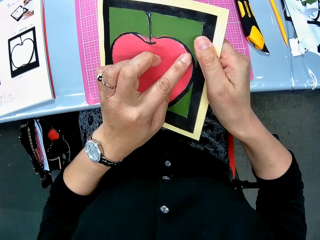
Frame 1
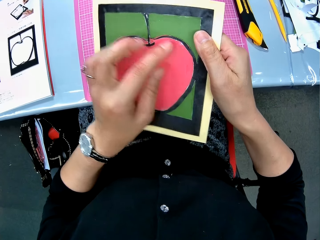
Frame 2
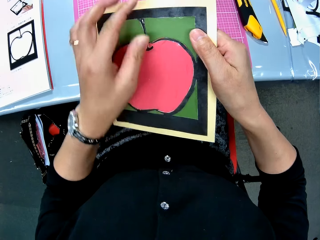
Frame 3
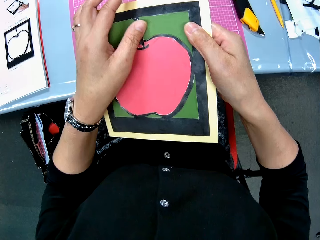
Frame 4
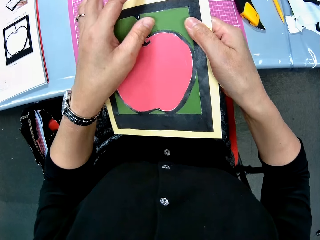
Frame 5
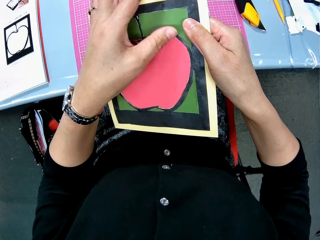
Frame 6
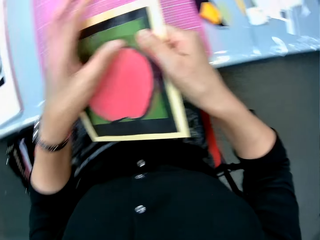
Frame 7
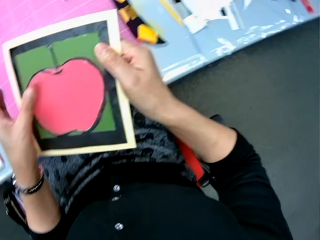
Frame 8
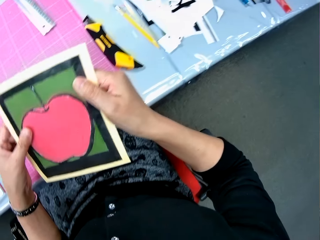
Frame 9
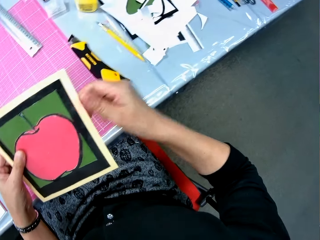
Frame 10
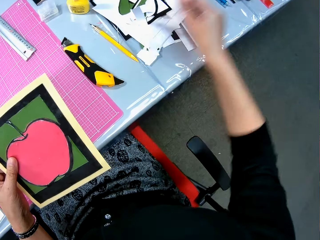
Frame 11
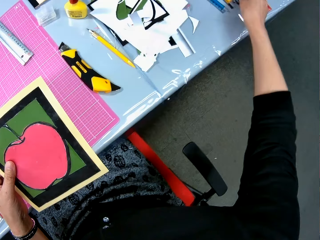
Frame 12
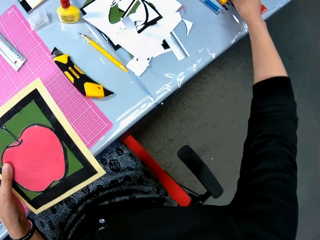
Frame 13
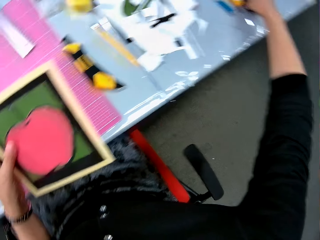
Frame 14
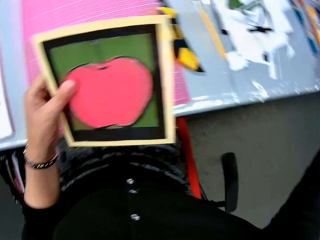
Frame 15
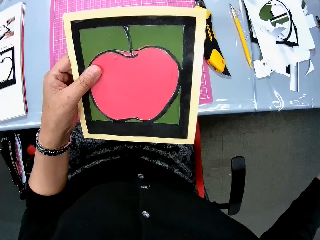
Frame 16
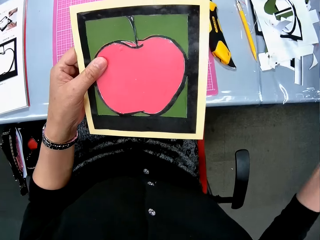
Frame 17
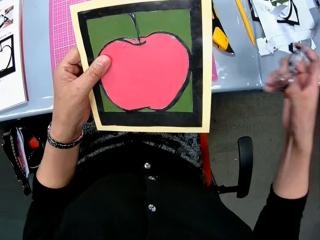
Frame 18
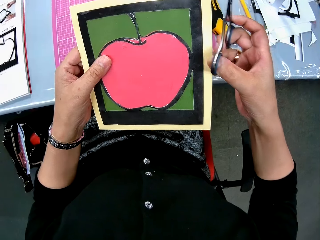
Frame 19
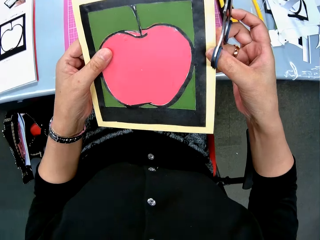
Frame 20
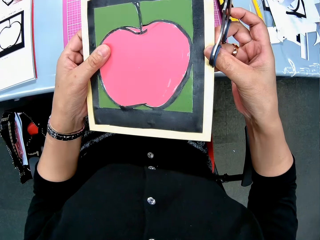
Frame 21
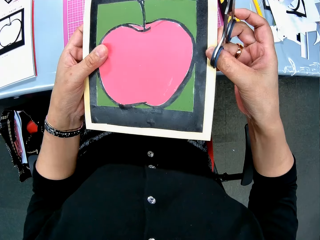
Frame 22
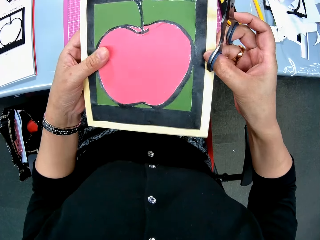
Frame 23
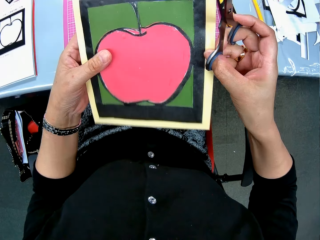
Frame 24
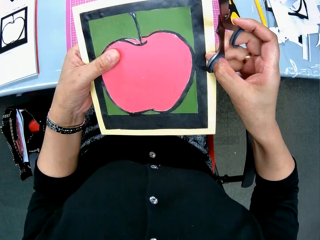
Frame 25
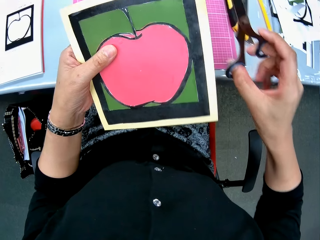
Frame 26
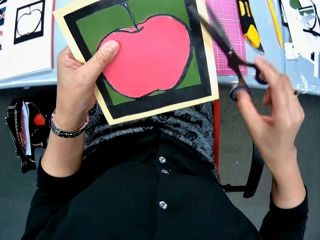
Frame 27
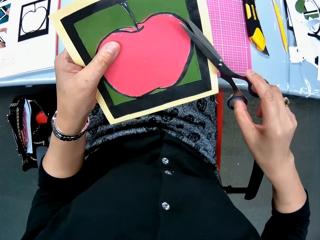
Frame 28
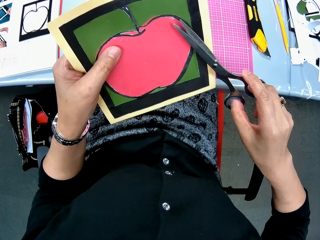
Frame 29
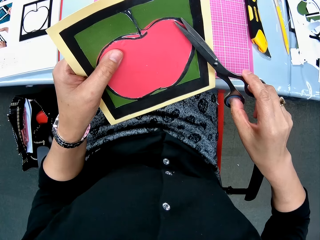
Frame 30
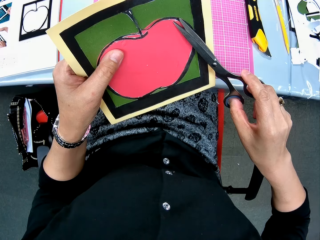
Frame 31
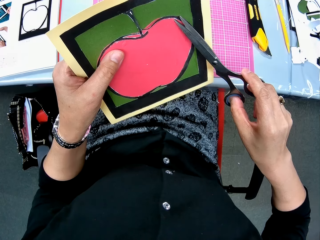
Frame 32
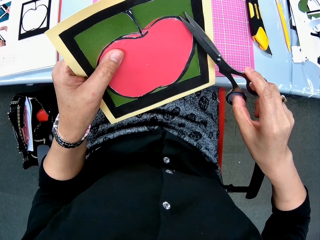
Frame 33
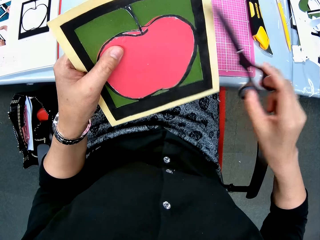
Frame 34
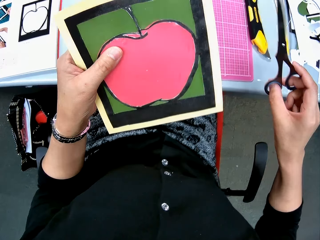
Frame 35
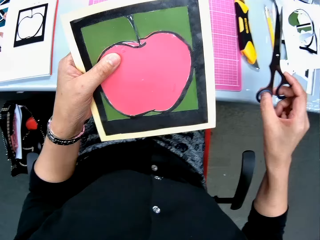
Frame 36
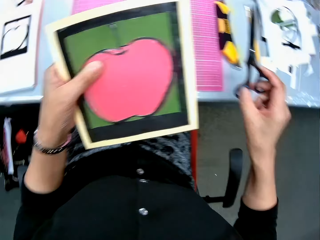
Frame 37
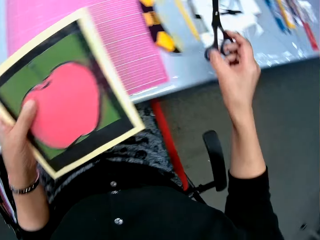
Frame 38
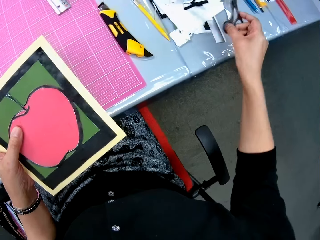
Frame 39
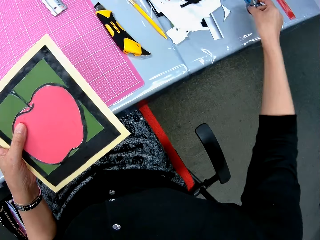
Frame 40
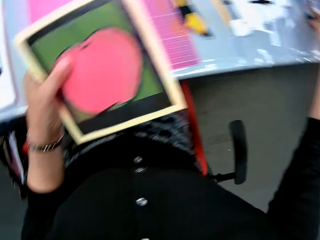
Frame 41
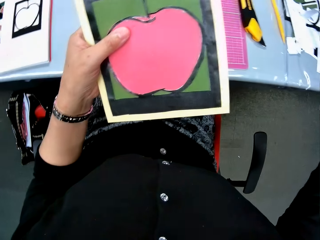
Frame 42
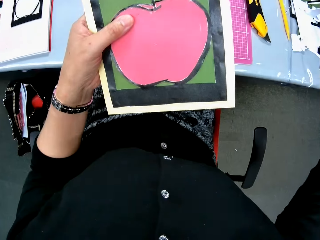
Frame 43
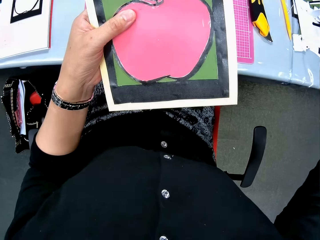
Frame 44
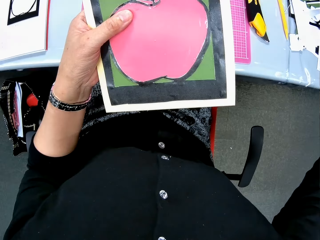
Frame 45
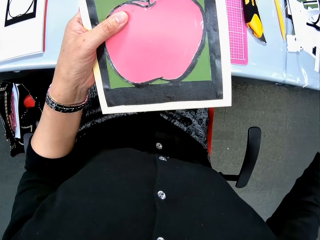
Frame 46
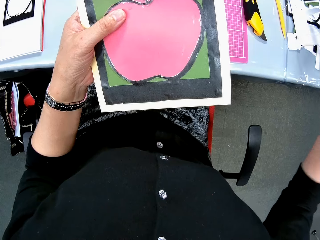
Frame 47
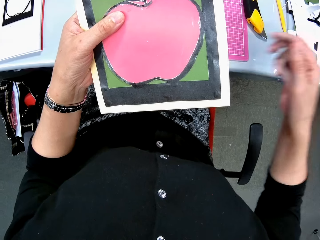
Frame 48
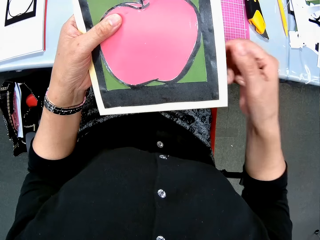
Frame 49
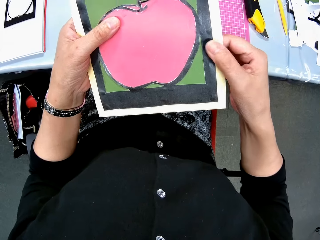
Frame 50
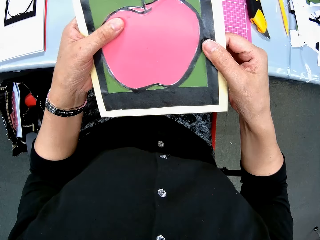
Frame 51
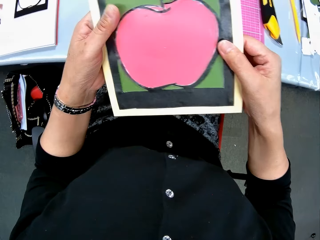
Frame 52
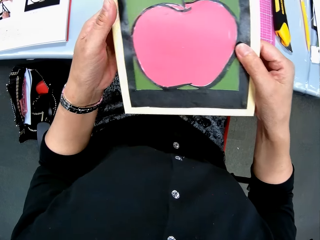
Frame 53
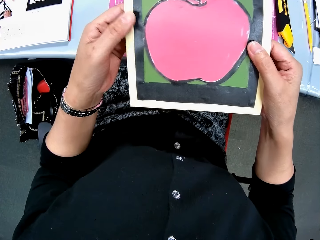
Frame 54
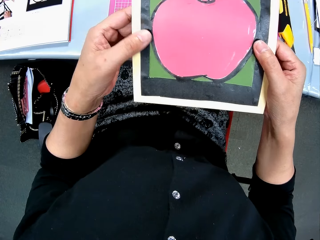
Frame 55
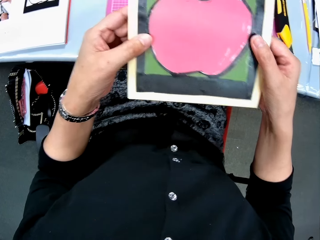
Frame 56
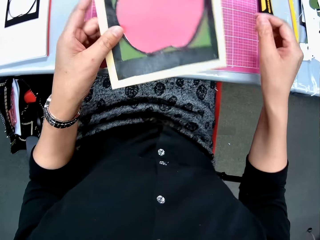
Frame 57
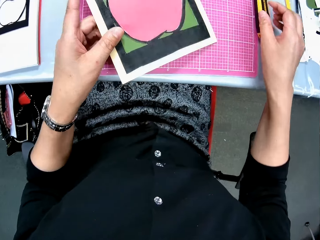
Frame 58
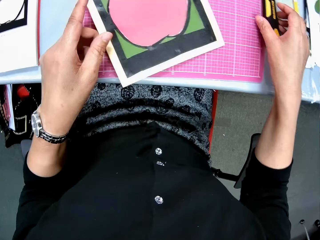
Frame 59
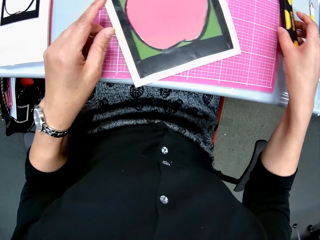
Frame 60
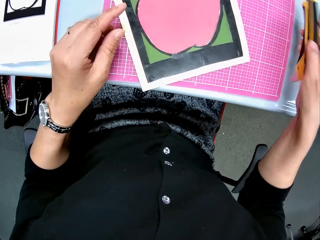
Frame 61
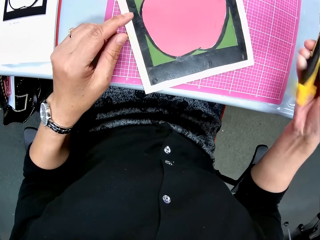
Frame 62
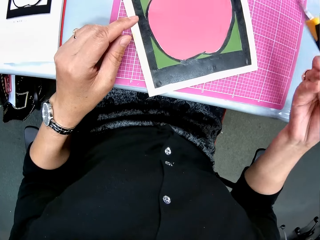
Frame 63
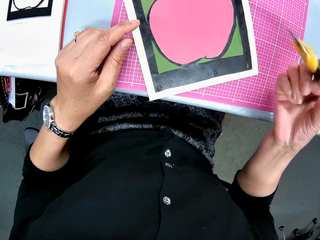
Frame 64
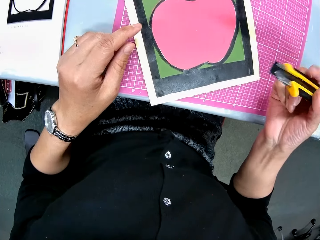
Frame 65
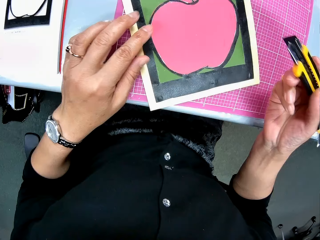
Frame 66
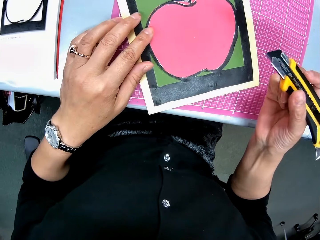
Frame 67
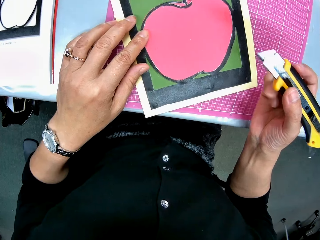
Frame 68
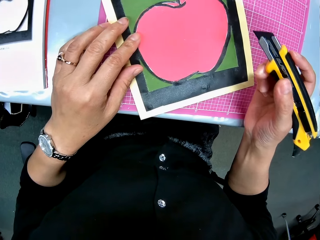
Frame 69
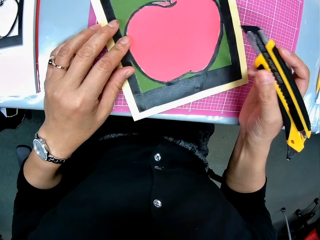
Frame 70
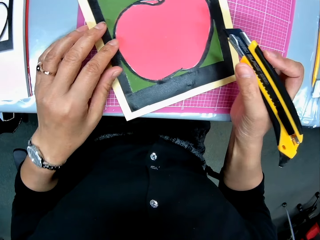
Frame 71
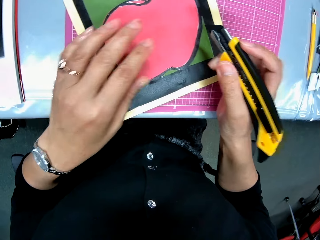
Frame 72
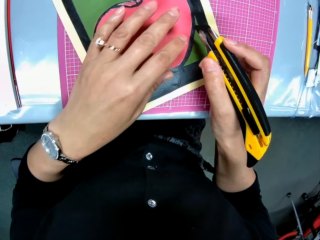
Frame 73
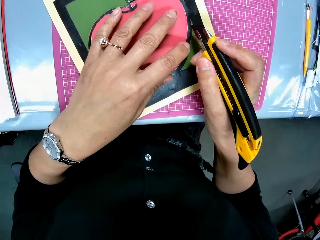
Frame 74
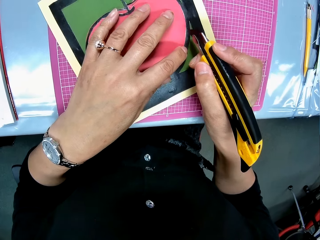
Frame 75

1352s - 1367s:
The camera wearer picks up the scissors from the table. They cut the drawing with the scissors. They put the scissors on the table. They stare at the drawing. They drop the cardboard on the pink sheet. They pick up the cutter from the table.

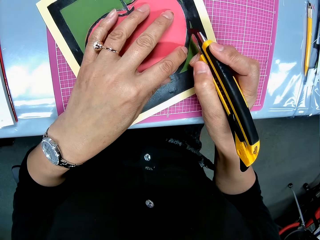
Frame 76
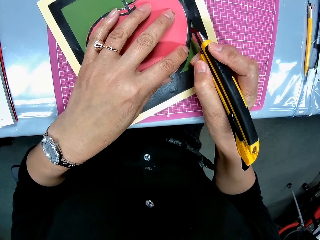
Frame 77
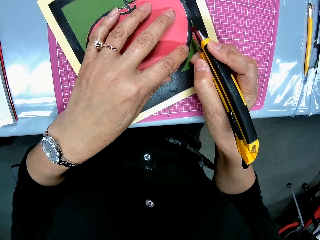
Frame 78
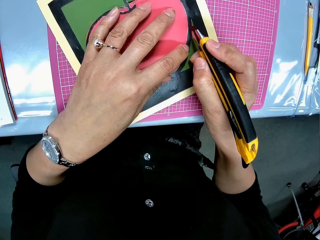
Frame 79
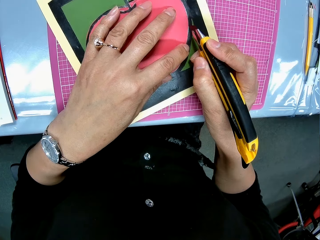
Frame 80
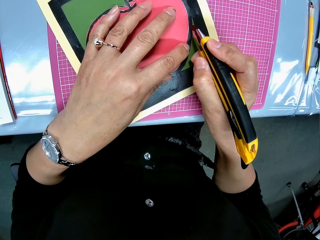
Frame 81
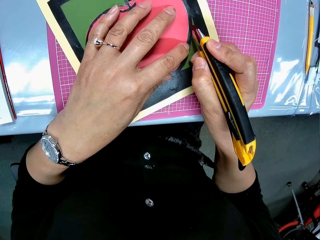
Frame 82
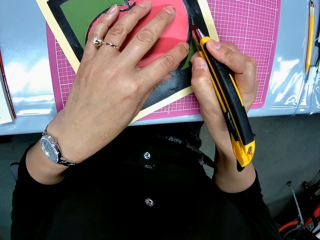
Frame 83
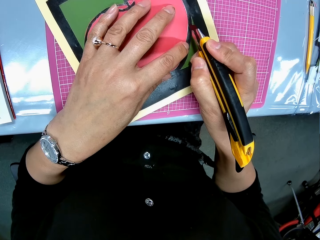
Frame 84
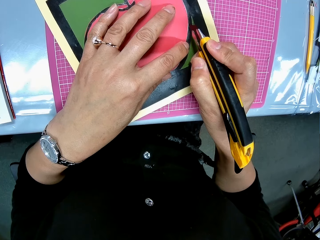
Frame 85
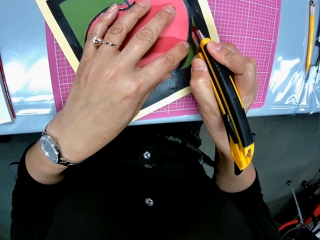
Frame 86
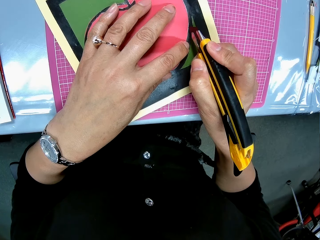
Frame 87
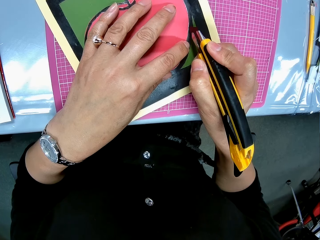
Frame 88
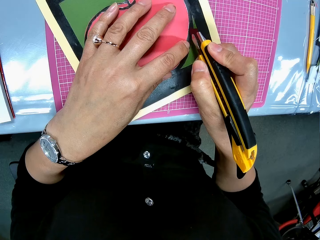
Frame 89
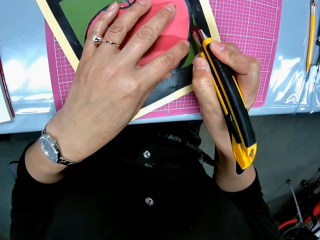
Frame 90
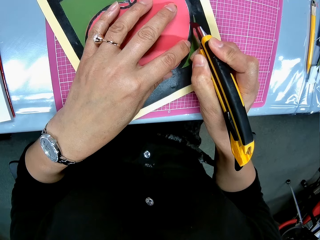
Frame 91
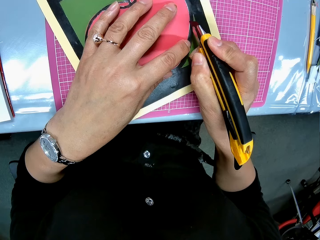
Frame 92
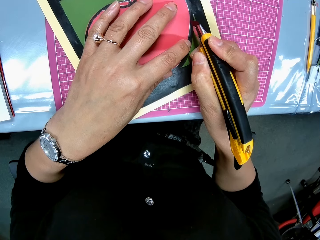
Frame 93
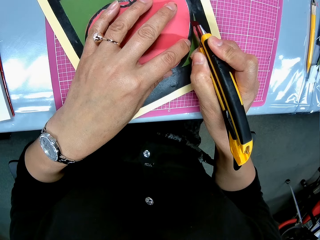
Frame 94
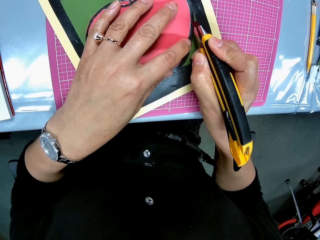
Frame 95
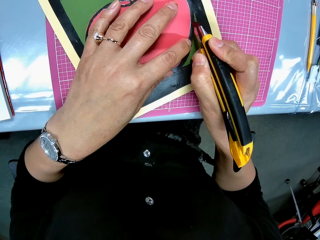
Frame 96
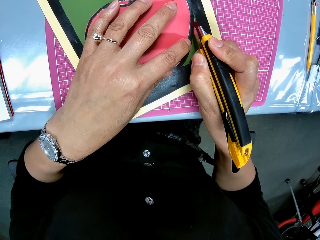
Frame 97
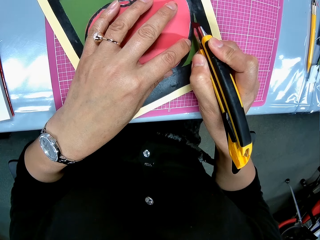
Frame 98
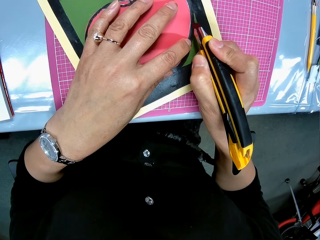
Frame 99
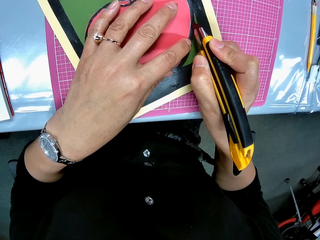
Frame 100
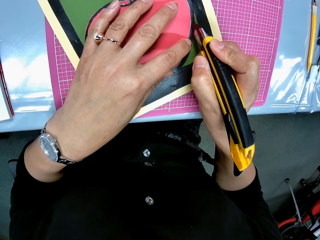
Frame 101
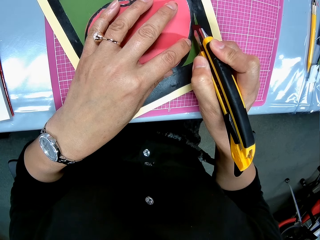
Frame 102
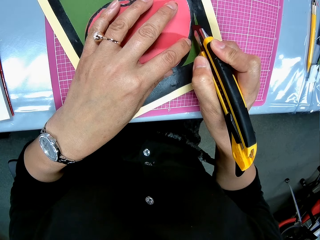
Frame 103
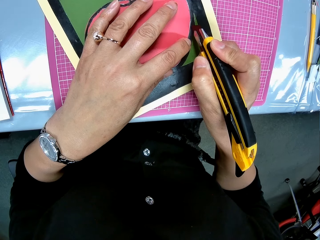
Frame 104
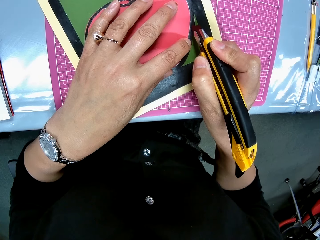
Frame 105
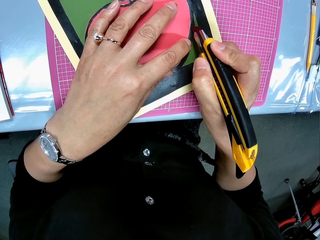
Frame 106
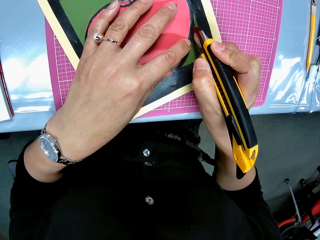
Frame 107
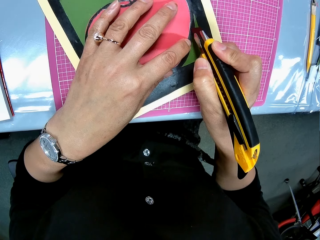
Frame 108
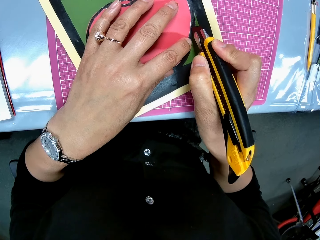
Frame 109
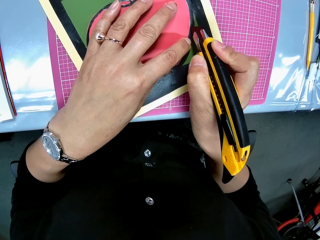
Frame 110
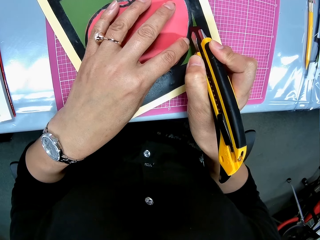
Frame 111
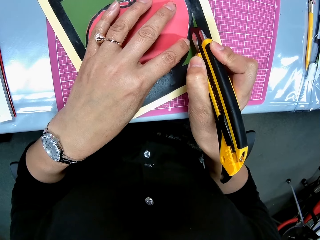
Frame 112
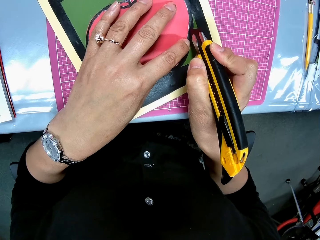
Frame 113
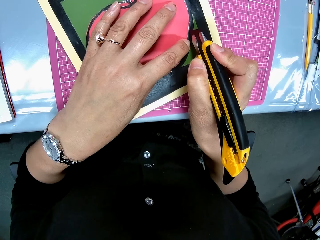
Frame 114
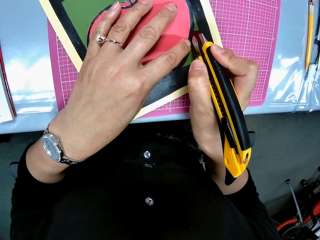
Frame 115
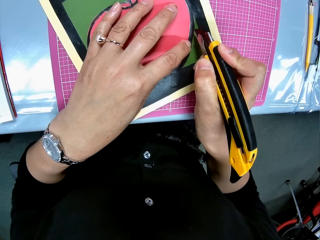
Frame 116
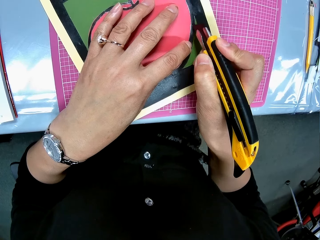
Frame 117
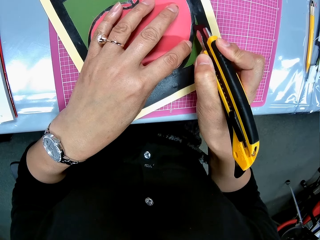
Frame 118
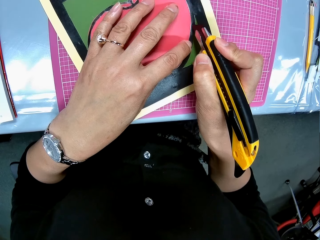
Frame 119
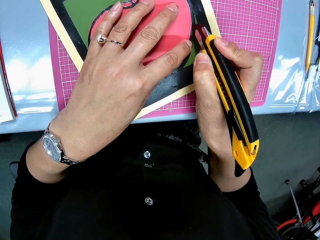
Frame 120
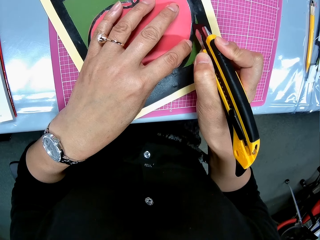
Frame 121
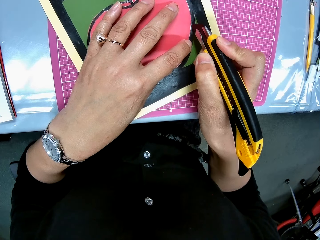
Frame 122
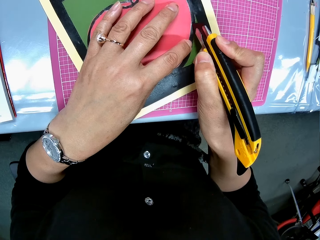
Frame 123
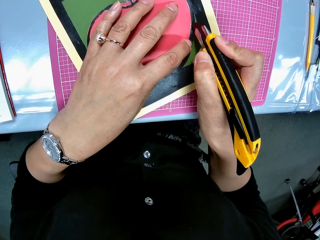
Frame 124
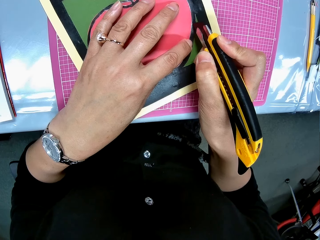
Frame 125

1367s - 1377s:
The camera wearer gently cuts the cardboard paper with the craft knife. They draw the apple with a drawing pen.
